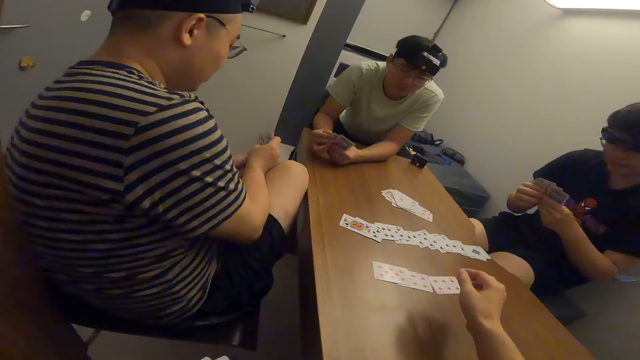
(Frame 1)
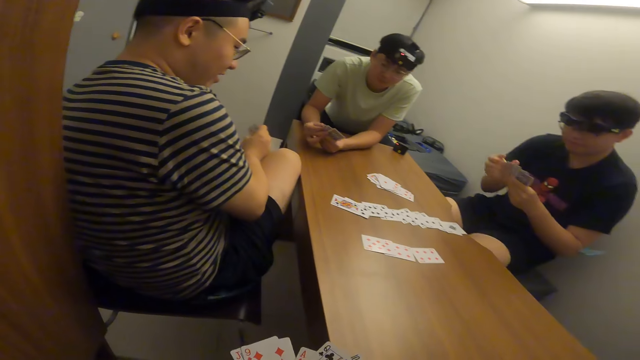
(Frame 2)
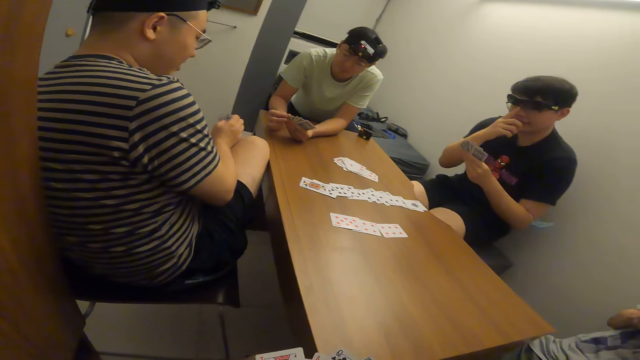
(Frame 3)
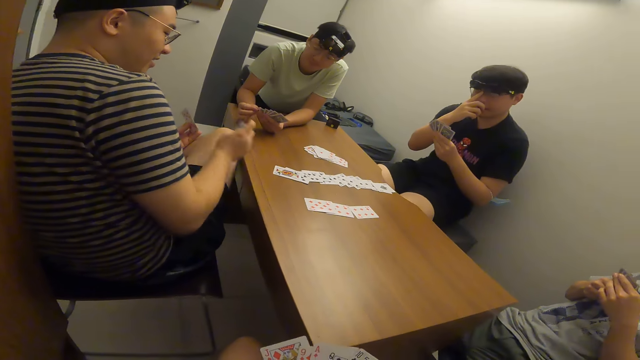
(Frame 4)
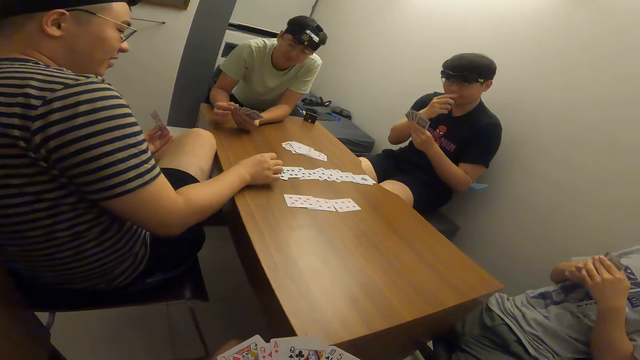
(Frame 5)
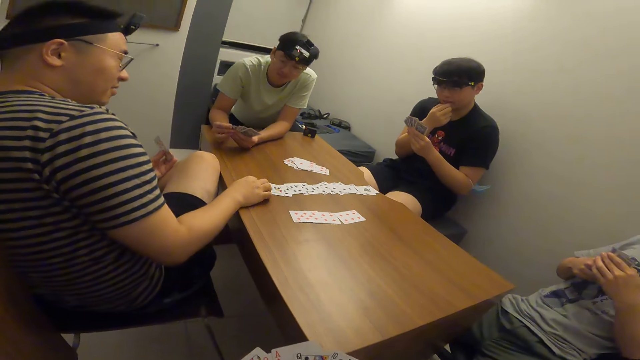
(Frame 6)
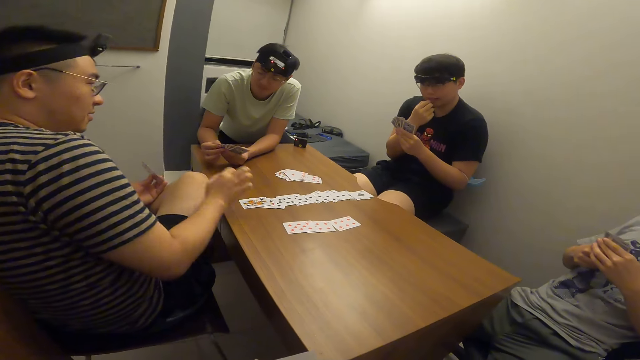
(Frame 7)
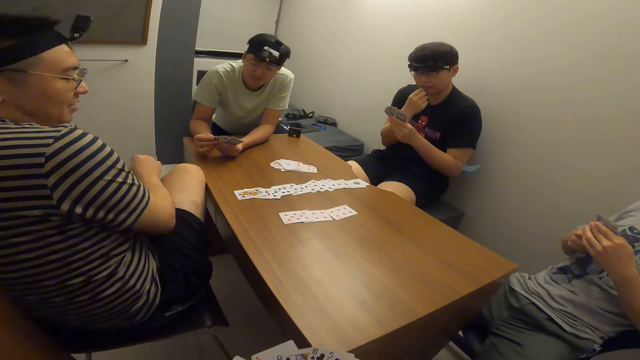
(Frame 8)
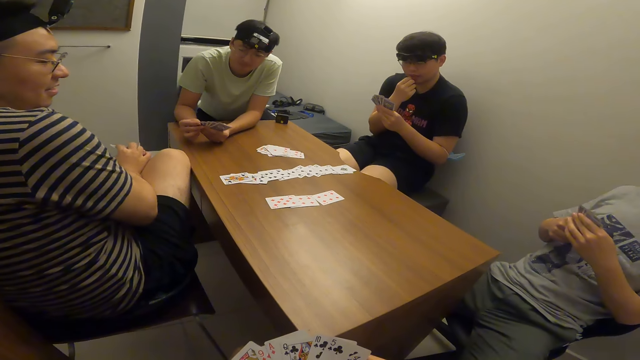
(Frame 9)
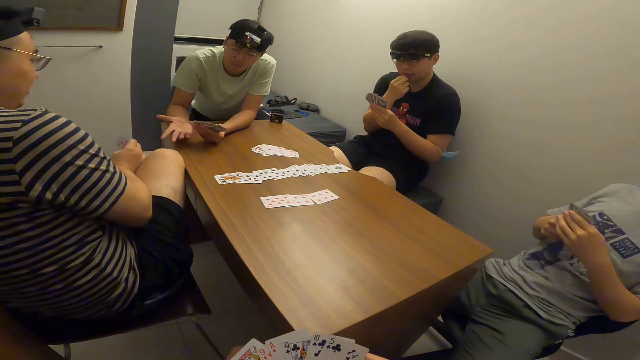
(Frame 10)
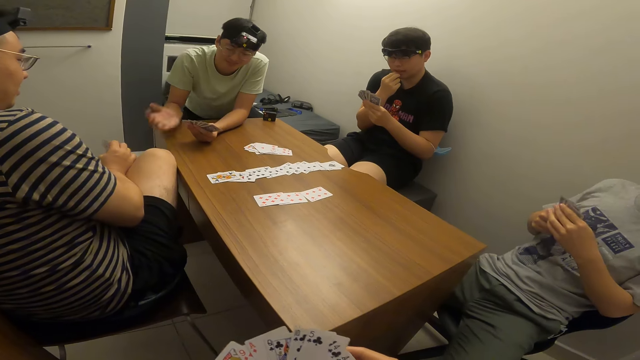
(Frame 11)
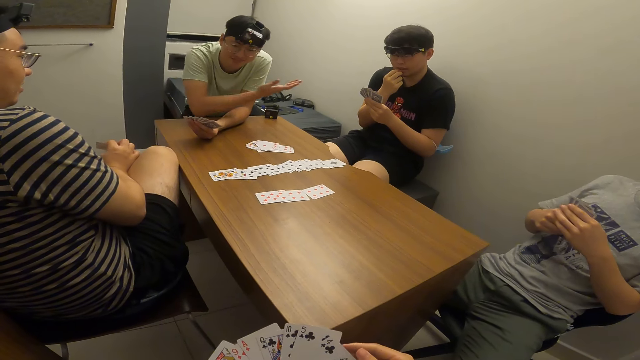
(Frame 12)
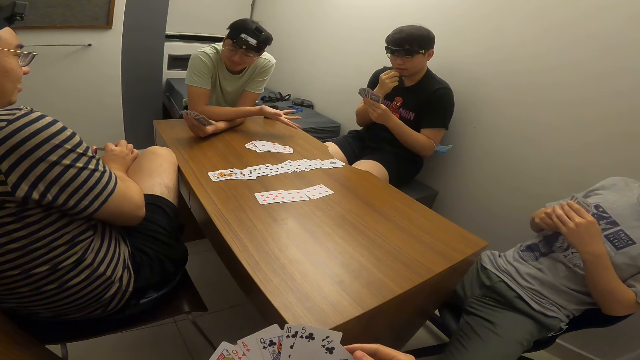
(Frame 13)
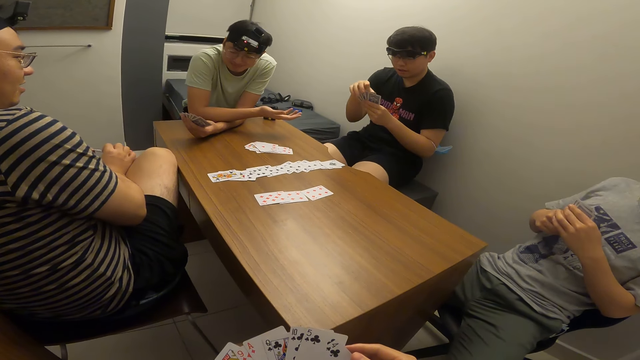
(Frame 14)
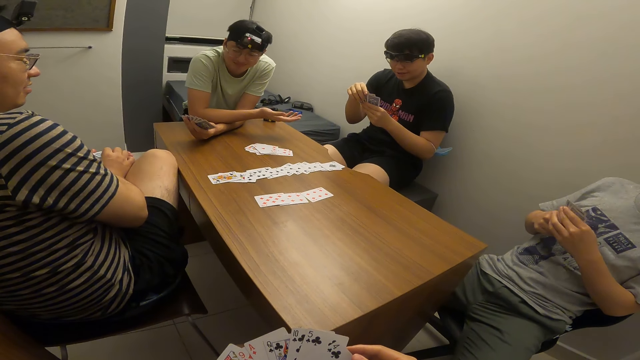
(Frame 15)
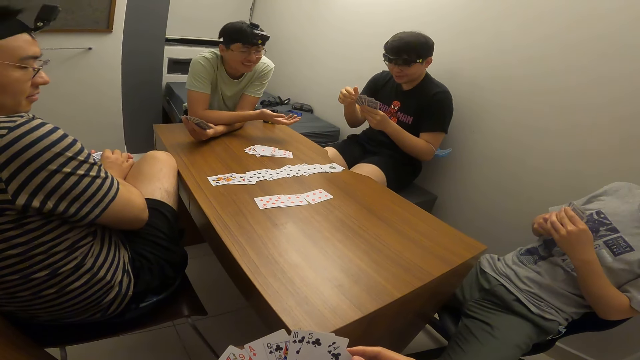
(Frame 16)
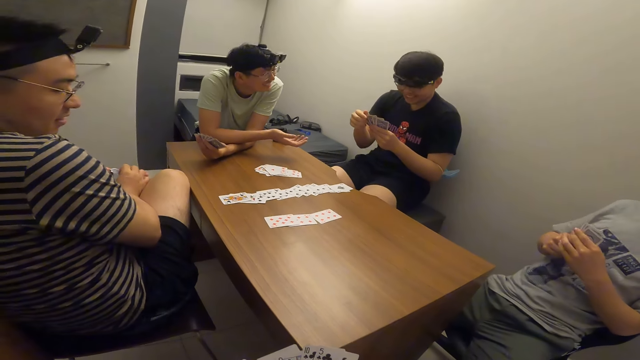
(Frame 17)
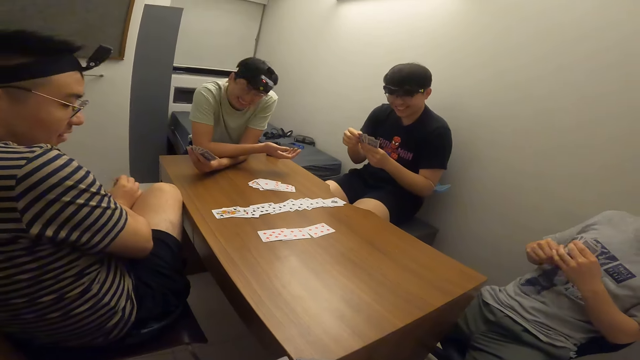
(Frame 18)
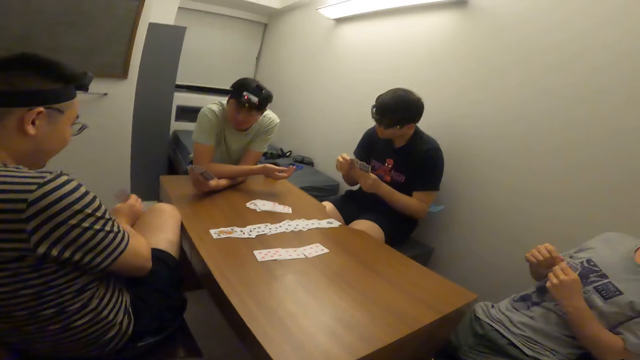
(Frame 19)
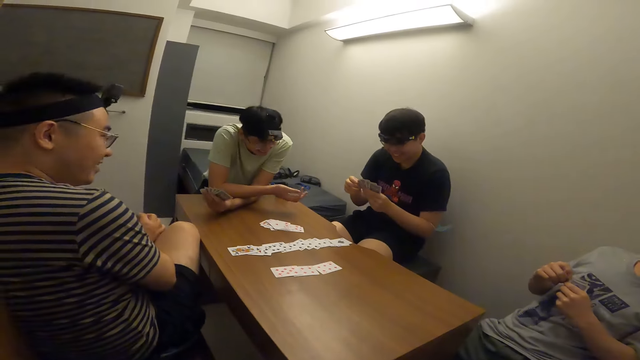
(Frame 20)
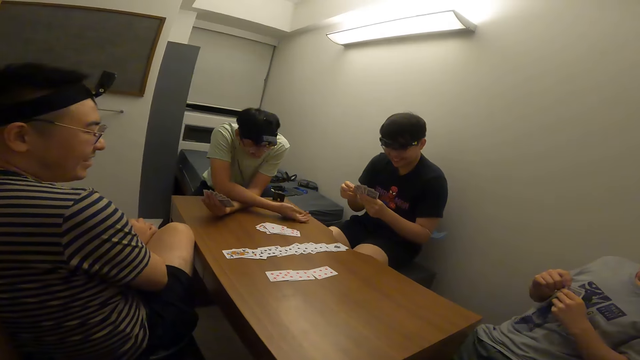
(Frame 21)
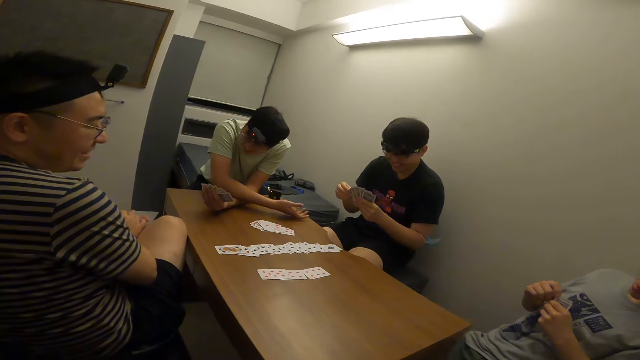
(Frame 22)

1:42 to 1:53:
A man adjusts his specs. Another man drops a card on the table with his right hand. A third man stretches his right hand towards the first man. The first man shakes his head.

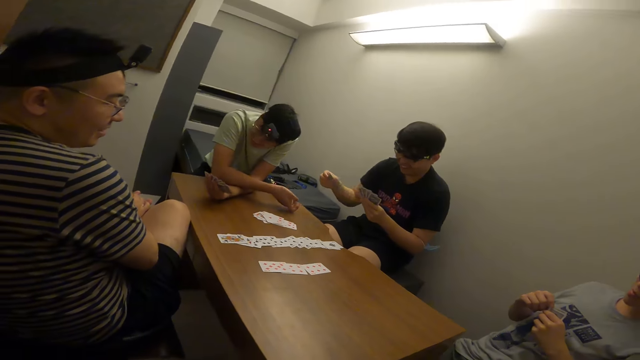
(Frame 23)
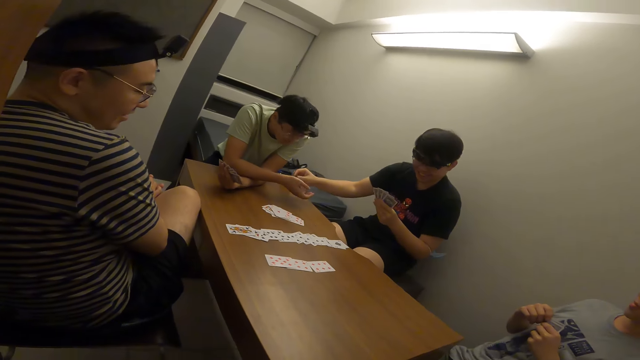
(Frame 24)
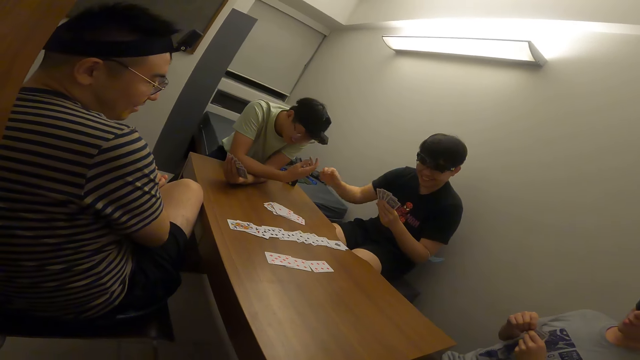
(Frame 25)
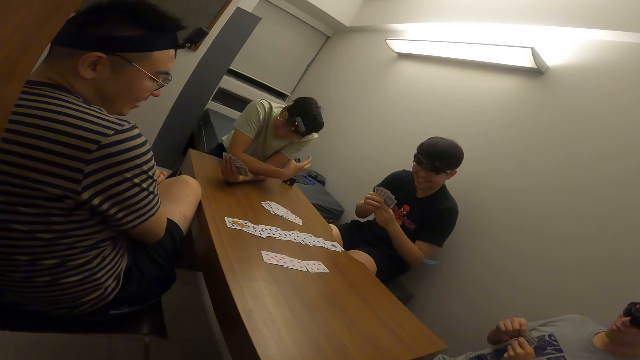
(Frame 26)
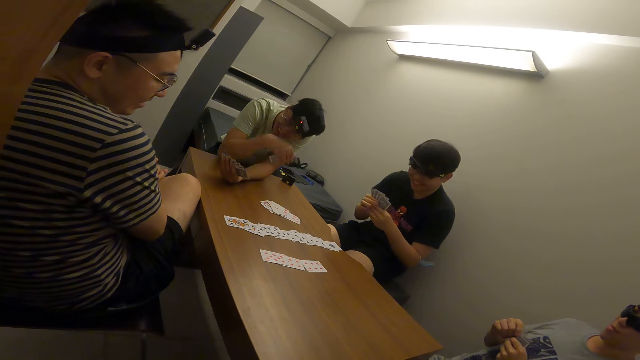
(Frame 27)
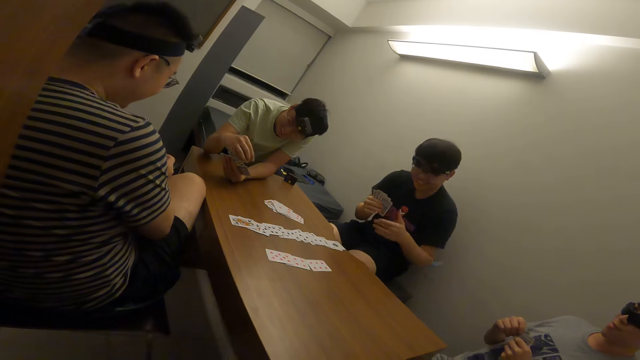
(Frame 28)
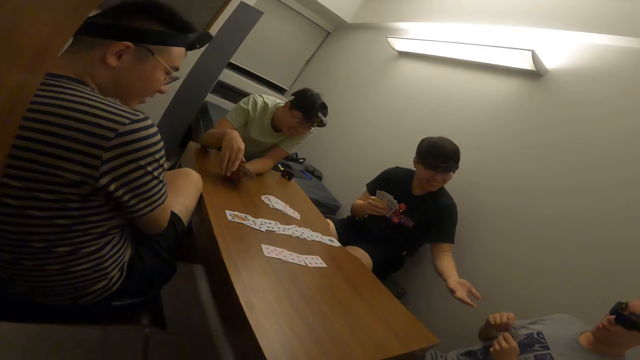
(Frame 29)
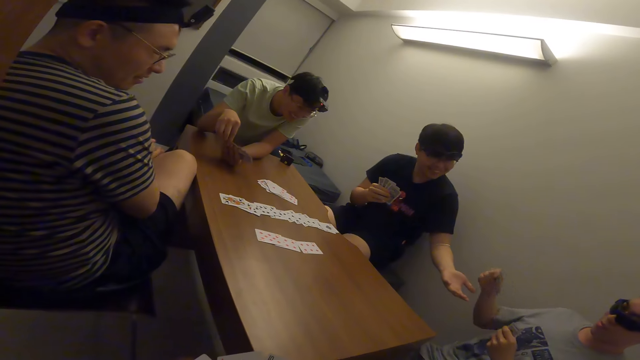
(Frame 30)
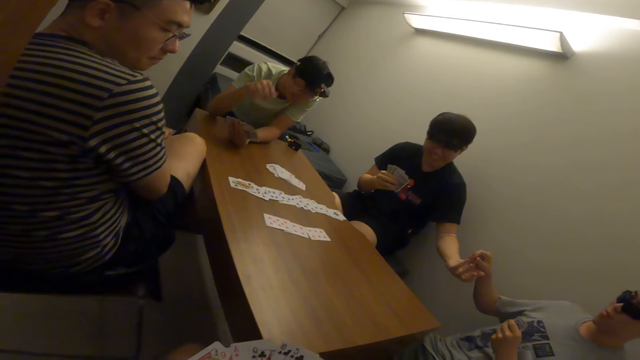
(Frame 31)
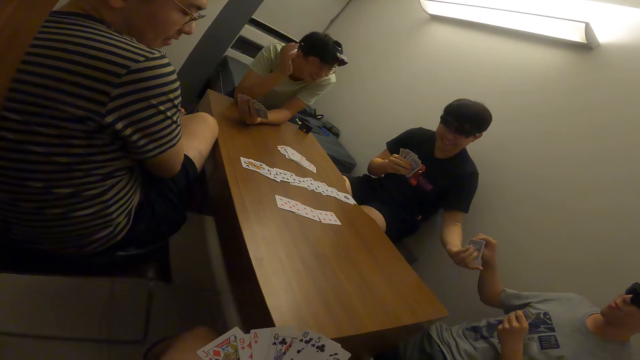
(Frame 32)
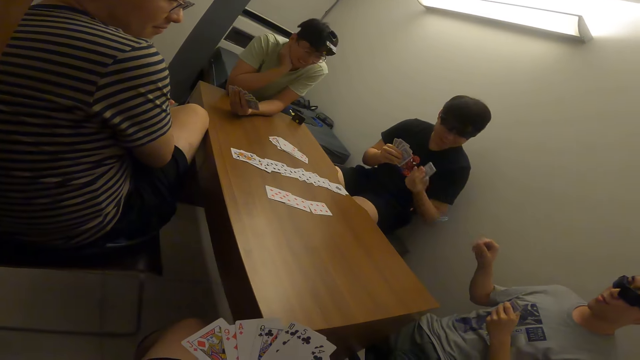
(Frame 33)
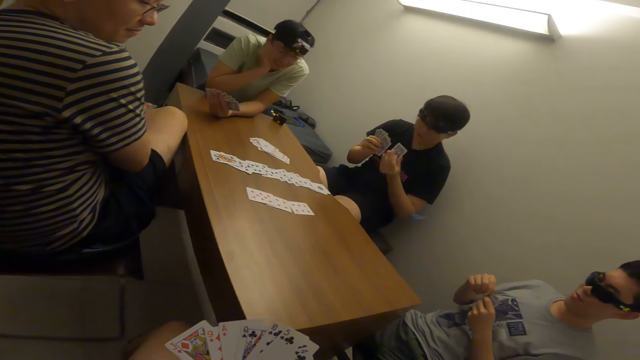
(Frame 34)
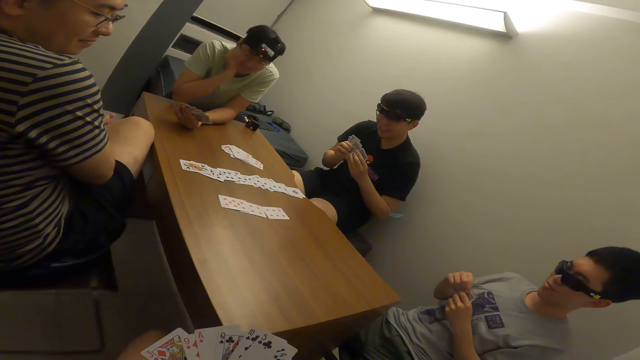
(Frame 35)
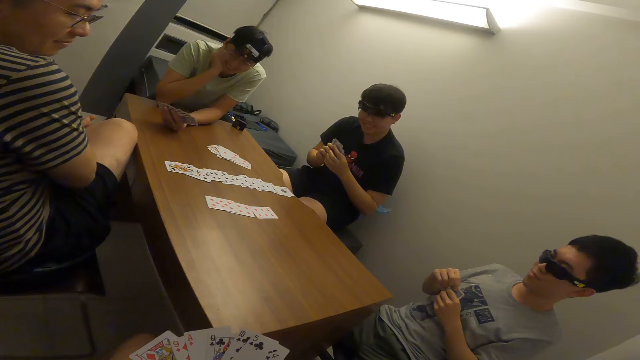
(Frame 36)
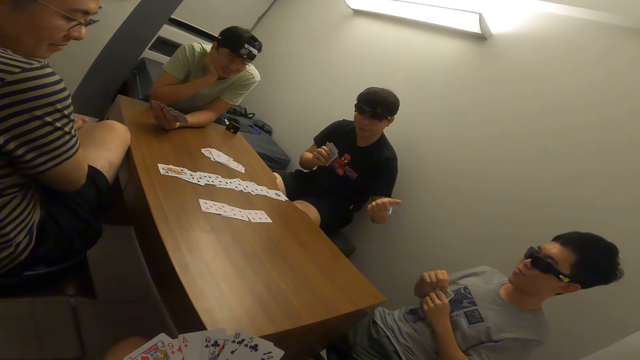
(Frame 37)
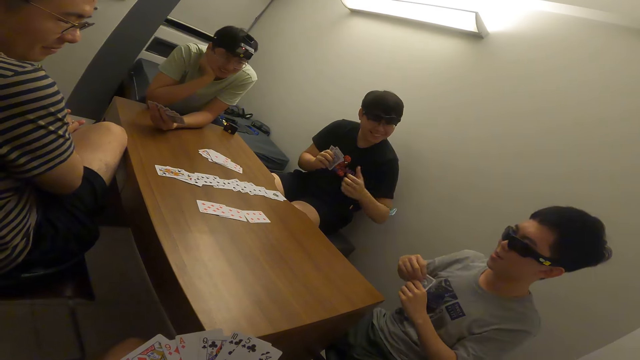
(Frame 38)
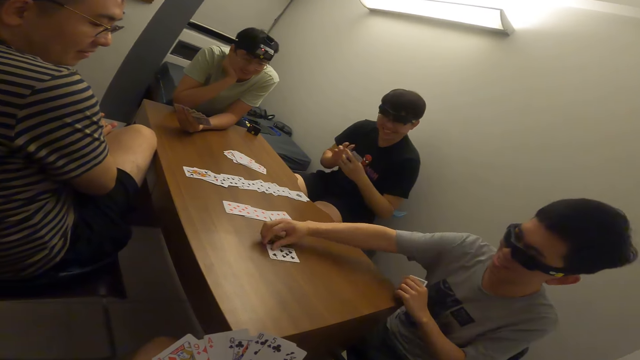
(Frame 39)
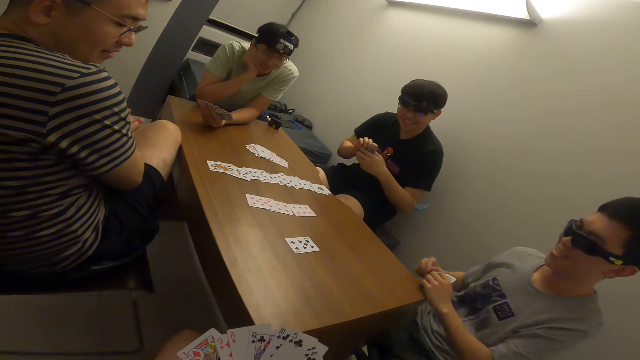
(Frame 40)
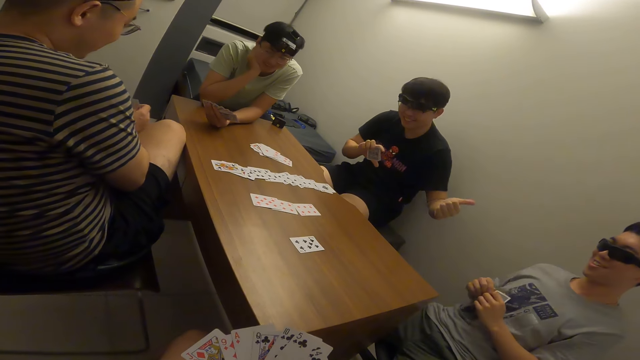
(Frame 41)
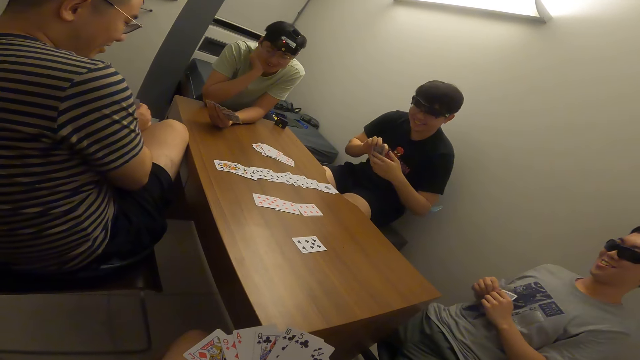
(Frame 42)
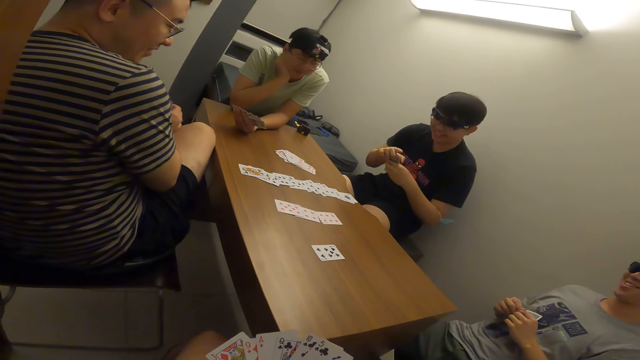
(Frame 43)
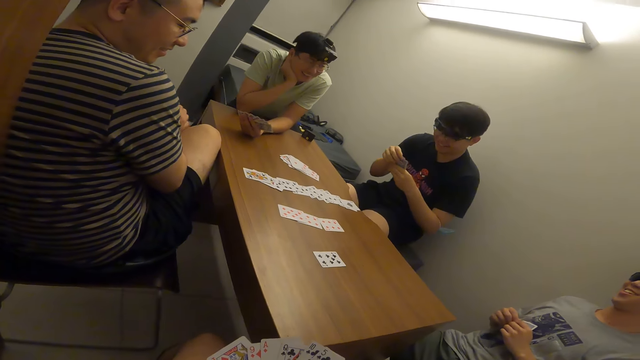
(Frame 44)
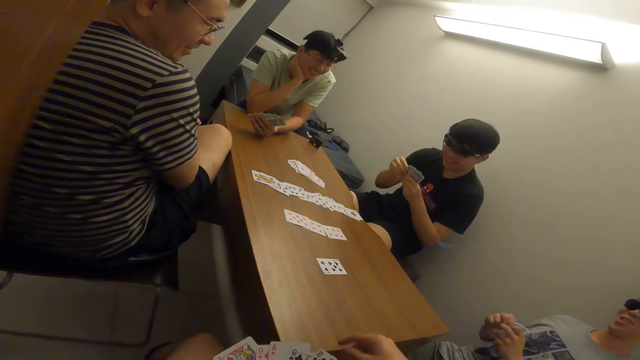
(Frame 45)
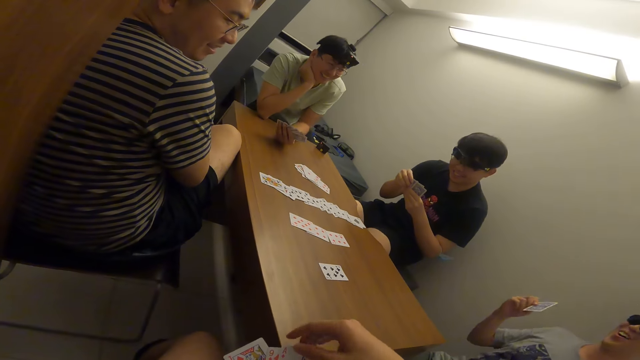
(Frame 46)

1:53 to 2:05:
A man hands over a card to another man. The other man receives the card from the first man with his right hand. The first man stretches his left hand towards a third man. The first man receives a card from the third man with his left hand. The third man hands over a card to the first man. The third man drops a card on the table with his right hand.
